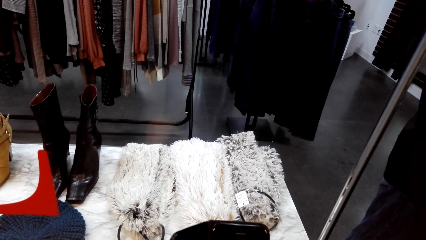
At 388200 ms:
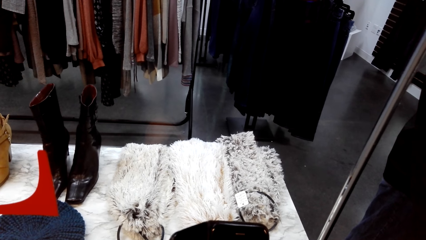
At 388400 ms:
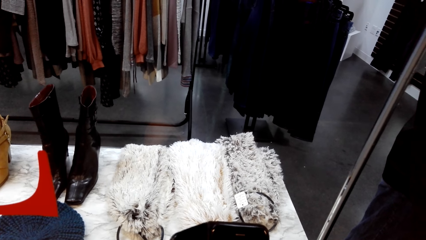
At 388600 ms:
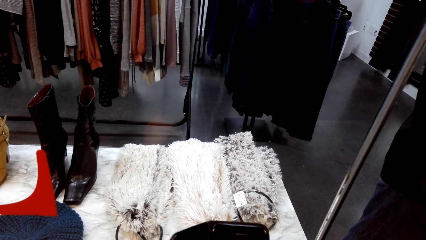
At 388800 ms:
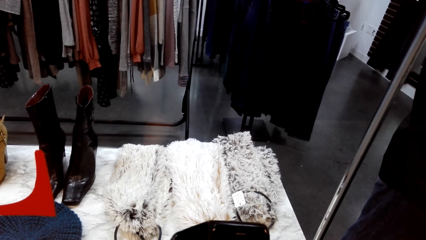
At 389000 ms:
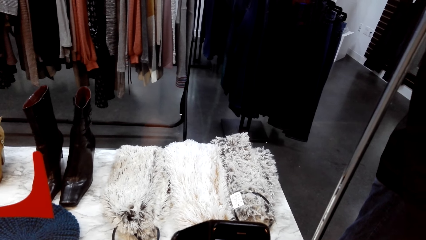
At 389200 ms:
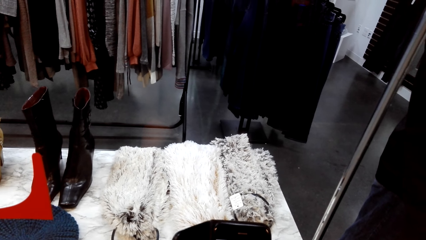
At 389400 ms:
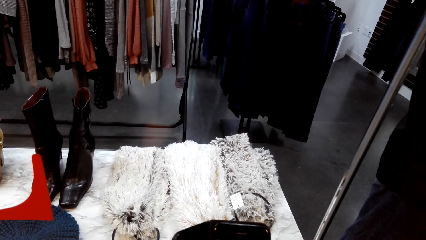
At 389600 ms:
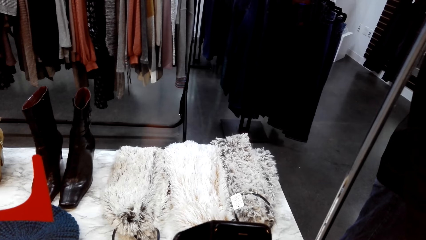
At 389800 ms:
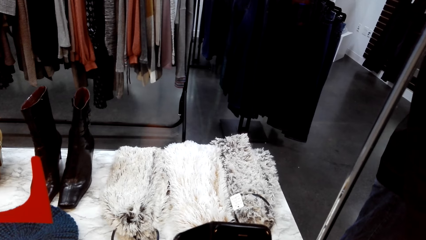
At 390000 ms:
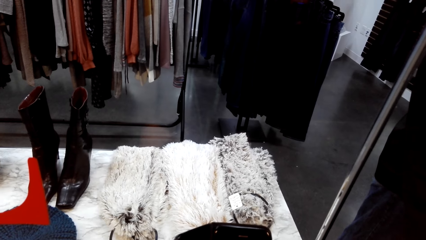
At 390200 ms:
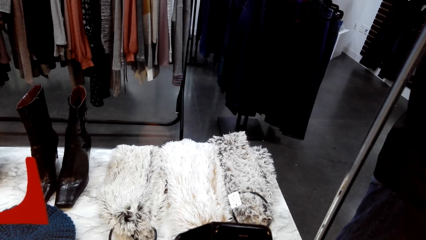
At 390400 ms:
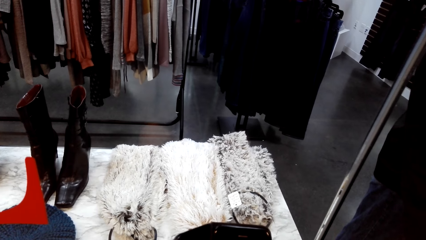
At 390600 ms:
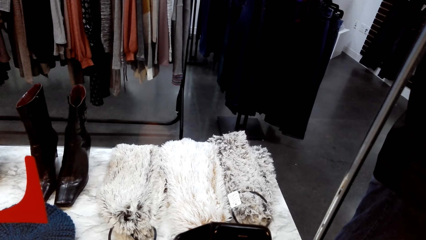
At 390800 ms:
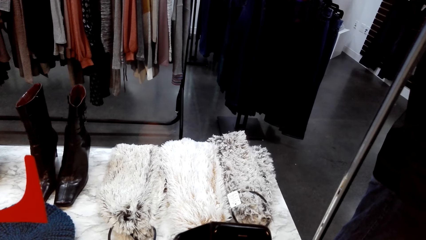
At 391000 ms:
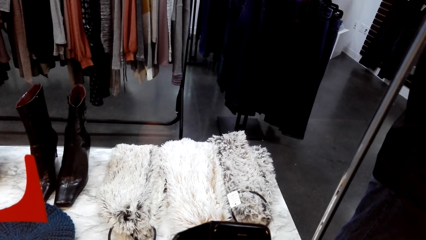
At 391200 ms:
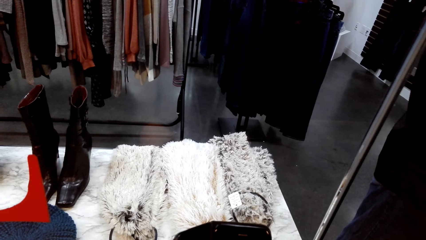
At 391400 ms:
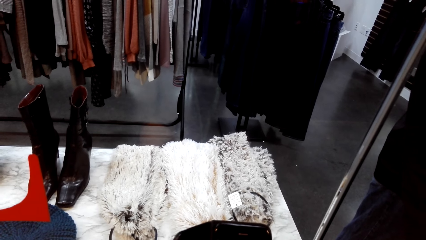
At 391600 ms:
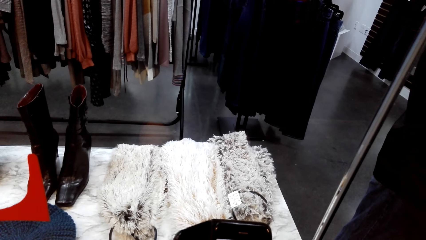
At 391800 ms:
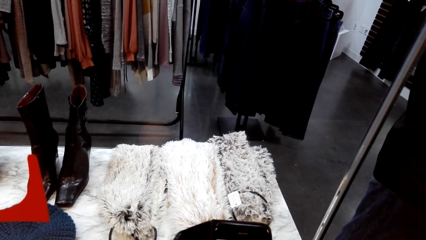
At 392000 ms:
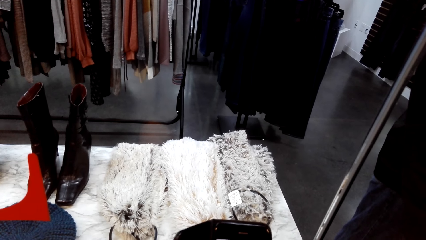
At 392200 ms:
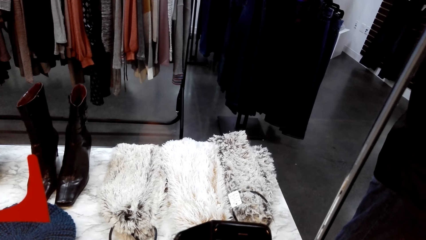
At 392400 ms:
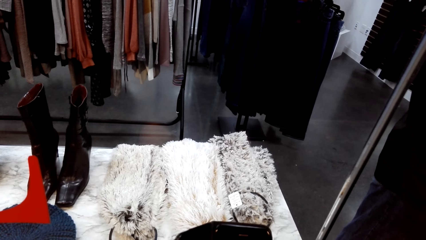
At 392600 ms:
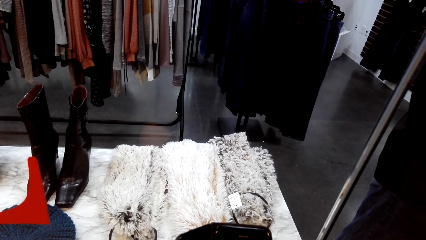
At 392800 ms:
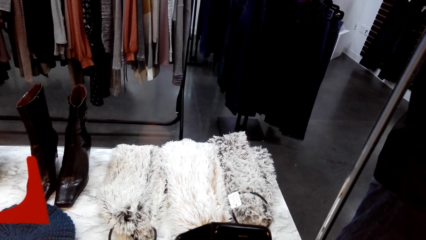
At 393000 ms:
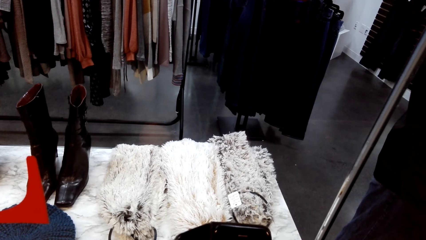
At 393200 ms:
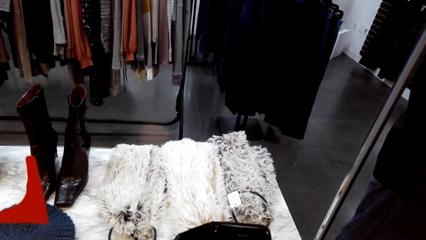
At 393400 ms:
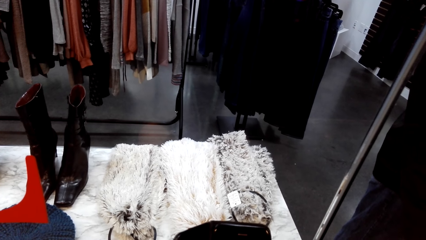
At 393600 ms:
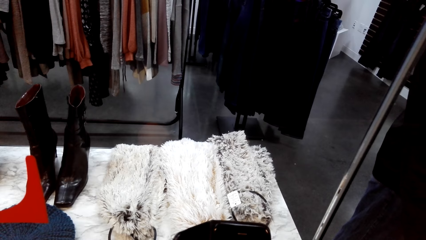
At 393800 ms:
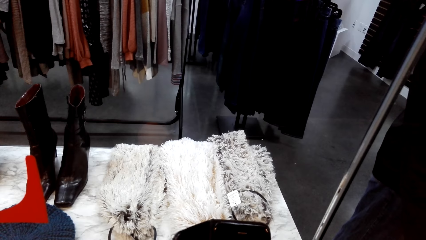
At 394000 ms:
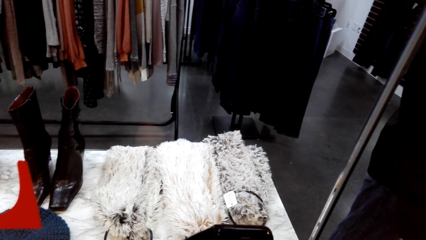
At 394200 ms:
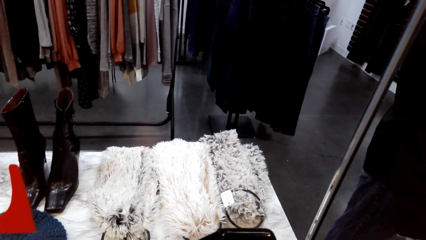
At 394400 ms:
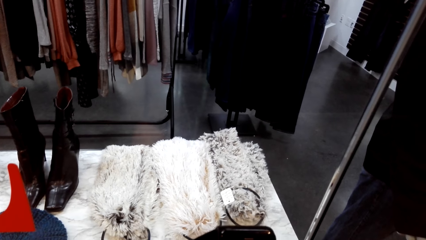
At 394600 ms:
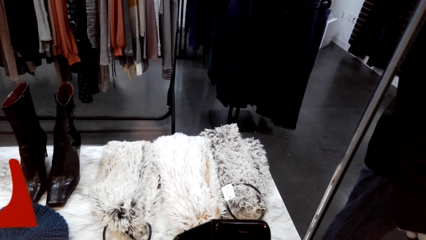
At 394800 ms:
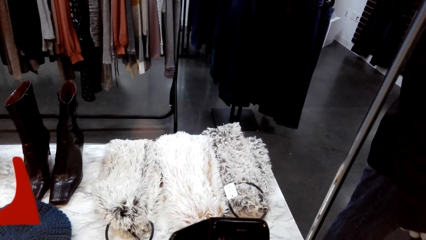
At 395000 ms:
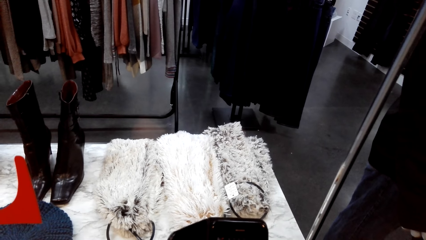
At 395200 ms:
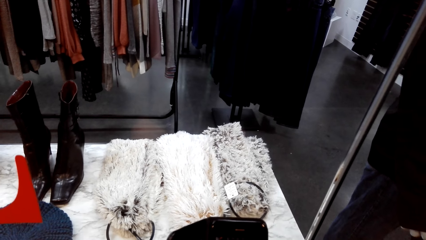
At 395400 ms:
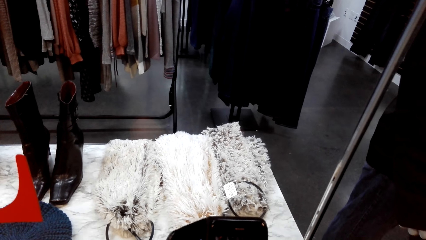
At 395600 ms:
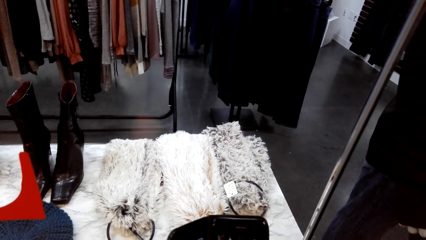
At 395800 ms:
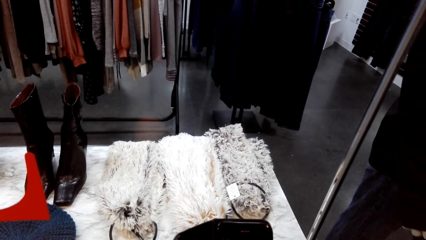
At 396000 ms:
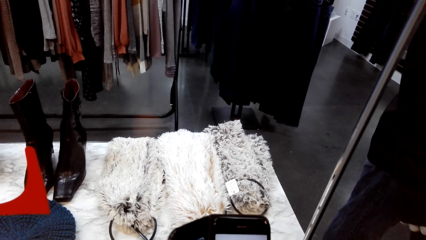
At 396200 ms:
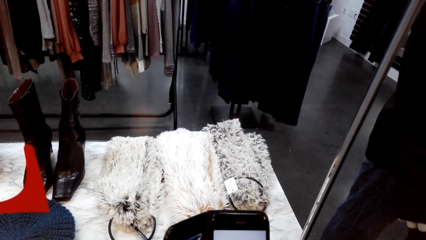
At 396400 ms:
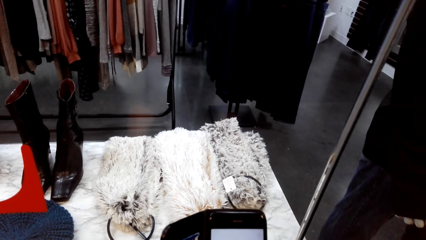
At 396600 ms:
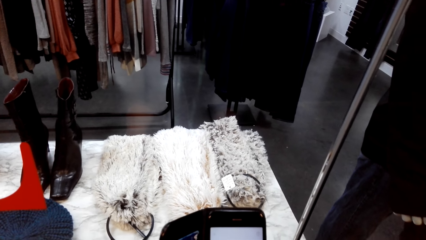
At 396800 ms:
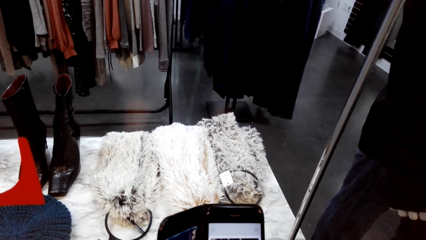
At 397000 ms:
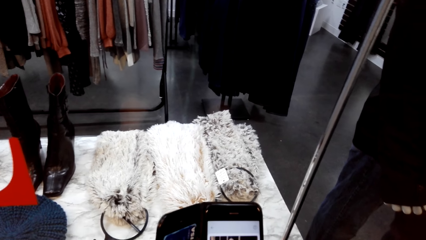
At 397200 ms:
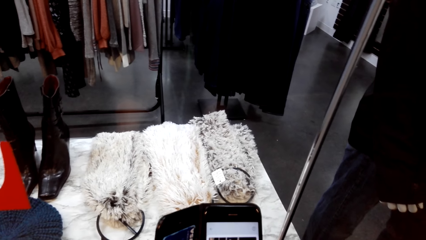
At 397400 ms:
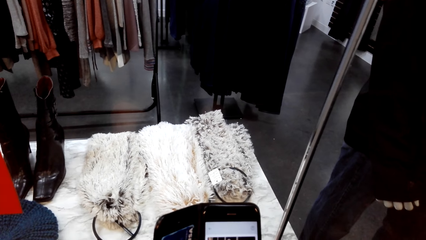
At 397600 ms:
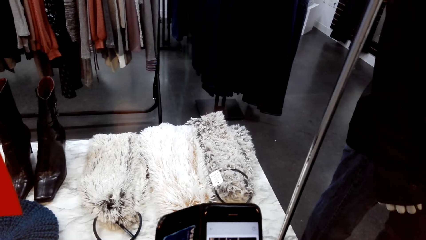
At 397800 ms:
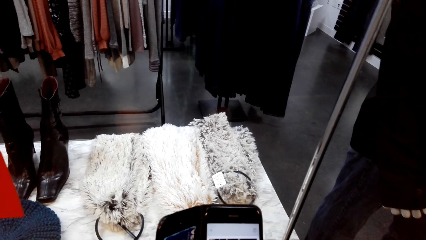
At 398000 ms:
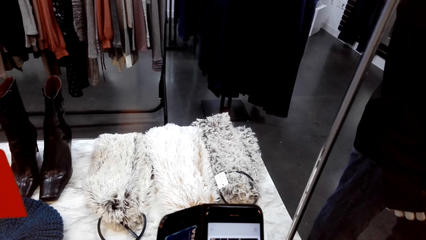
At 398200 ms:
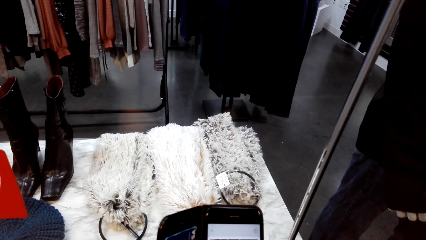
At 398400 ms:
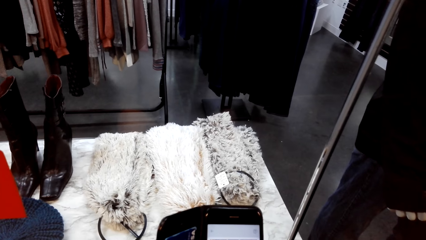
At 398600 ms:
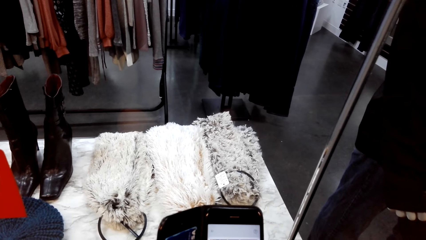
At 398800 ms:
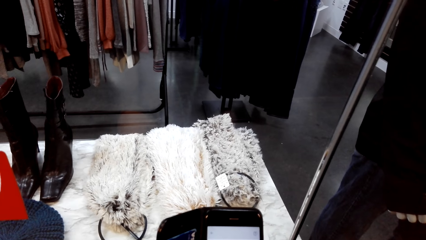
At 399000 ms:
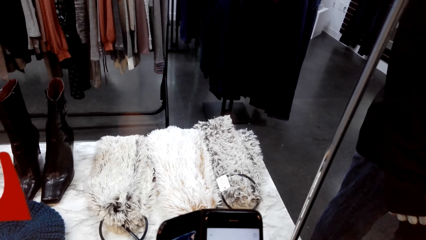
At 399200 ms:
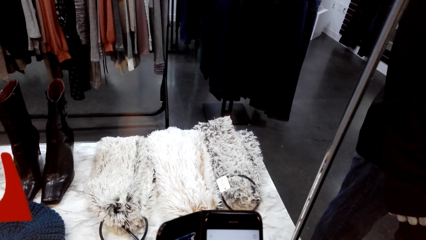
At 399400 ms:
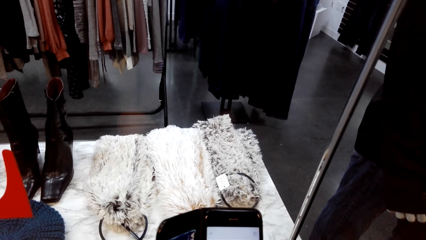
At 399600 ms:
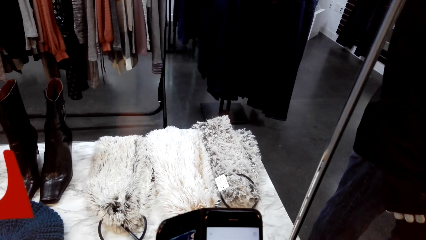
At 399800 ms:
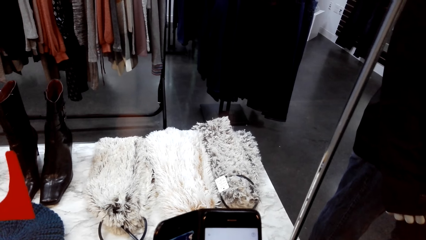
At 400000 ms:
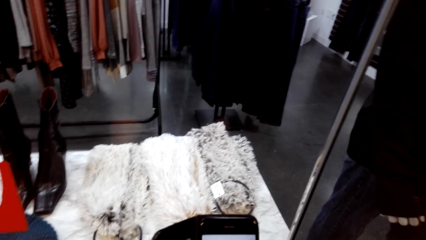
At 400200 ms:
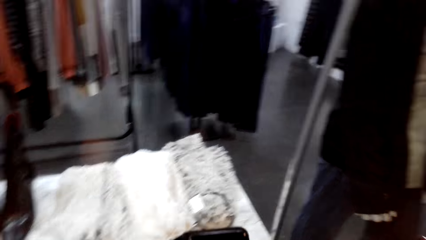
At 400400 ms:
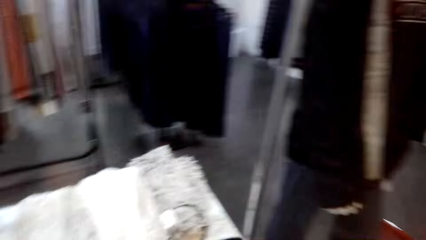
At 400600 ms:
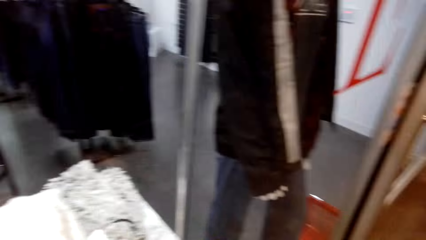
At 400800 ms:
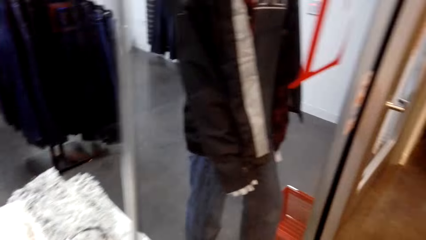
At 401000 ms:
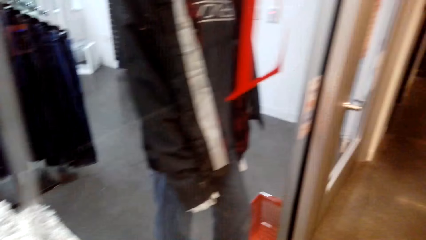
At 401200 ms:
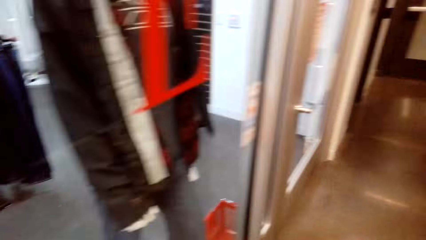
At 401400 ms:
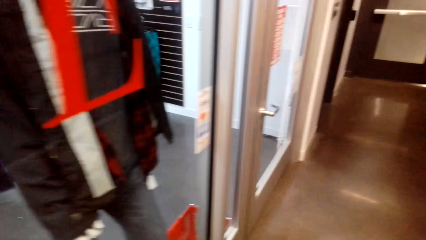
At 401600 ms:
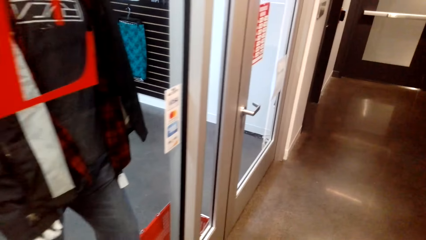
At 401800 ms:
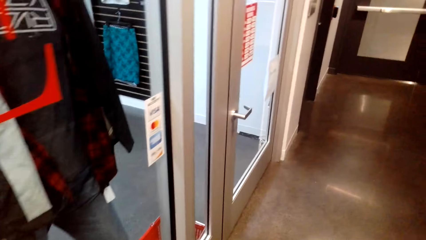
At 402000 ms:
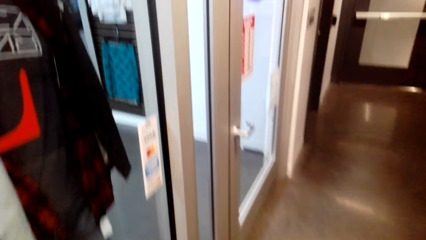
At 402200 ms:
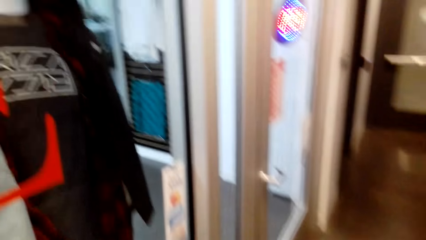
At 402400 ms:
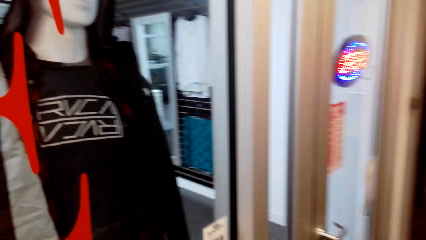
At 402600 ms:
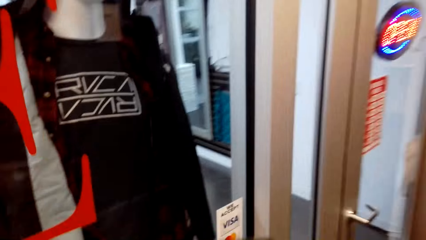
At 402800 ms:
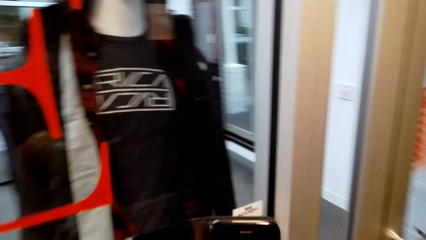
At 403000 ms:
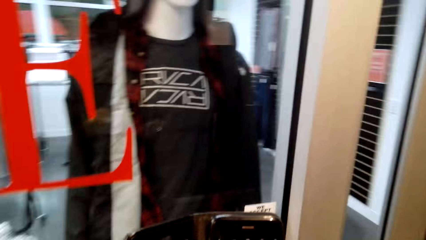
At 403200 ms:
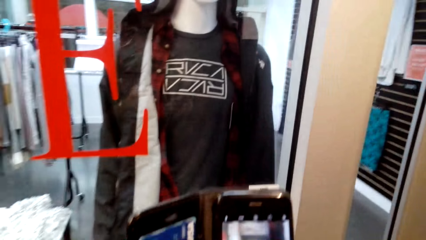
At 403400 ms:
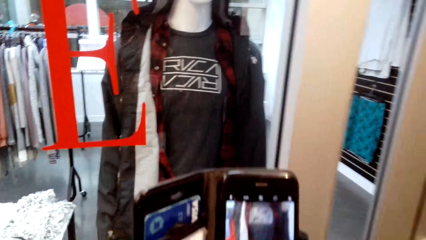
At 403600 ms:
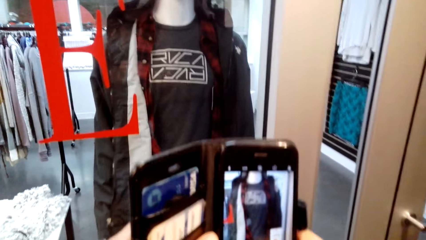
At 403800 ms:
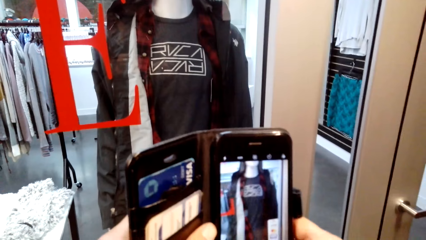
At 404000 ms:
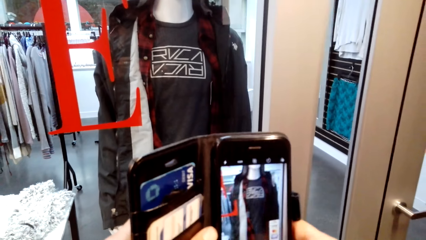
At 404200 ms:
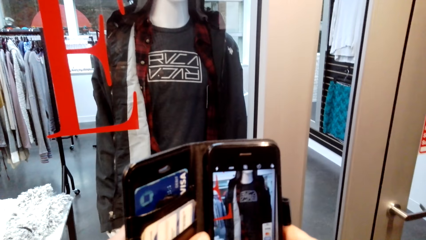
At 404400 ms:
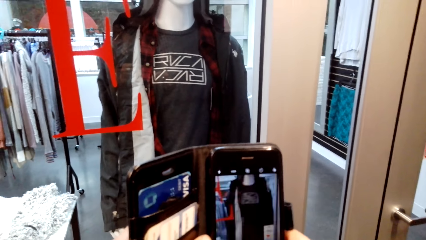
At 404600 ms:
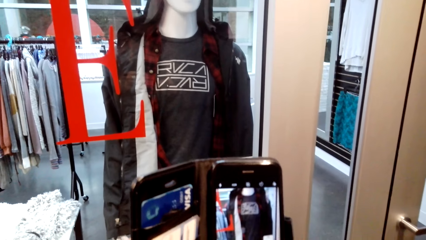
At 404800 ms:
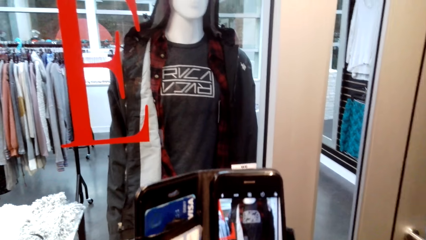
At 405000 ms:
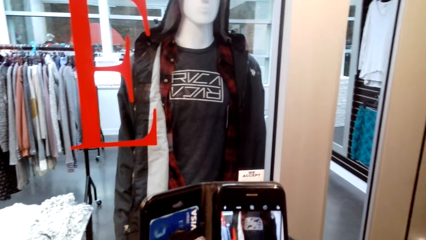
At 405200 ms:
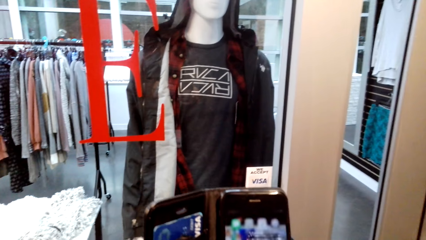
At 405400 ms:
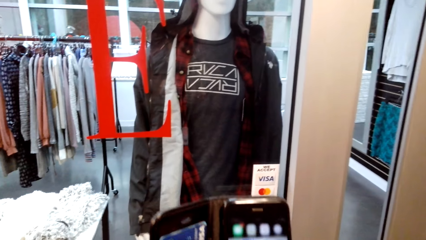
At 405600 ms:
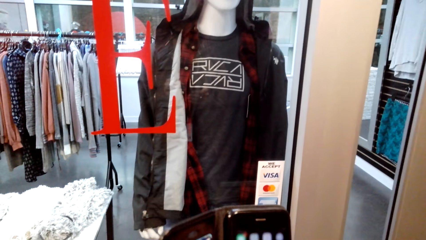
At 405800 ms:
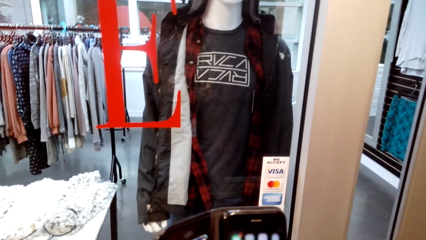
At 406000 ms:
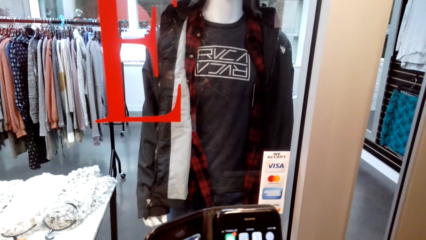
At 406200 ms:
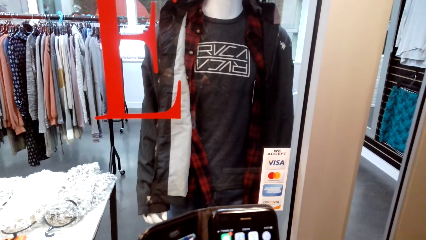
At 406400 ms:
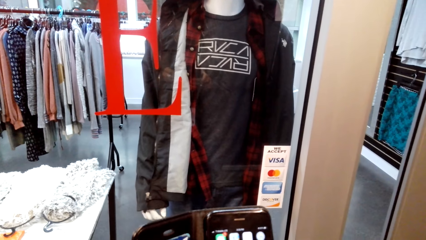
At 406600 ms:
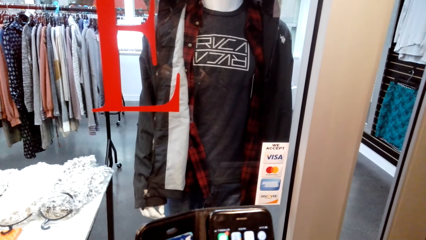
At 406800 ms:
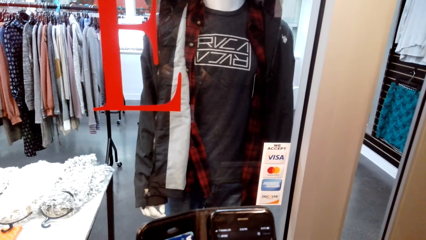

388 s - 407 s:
The camera wearer talks with someone. They step. They take photos with her phone.
